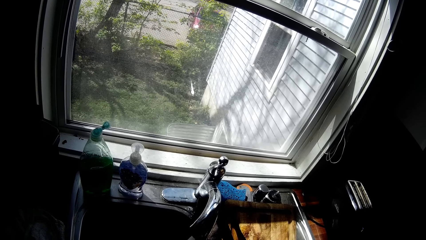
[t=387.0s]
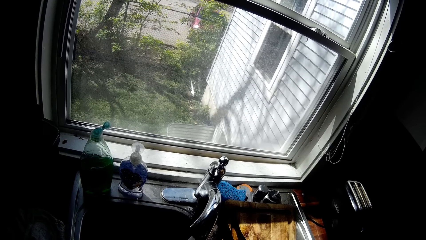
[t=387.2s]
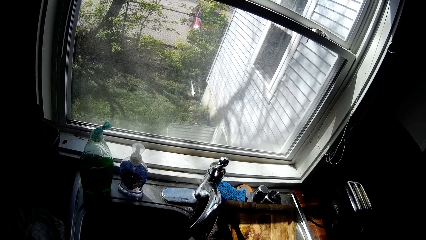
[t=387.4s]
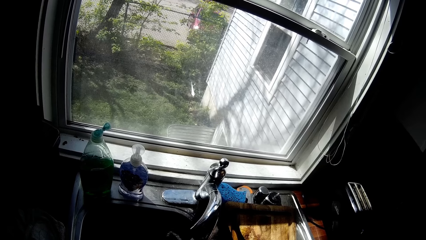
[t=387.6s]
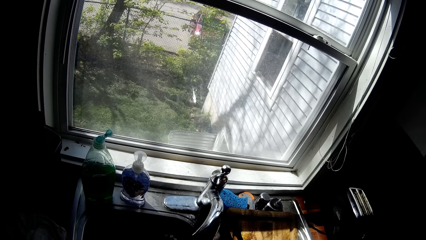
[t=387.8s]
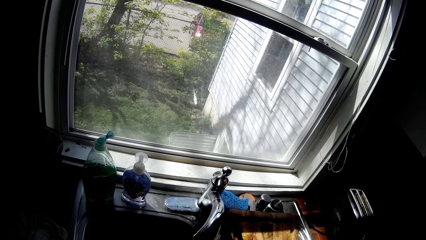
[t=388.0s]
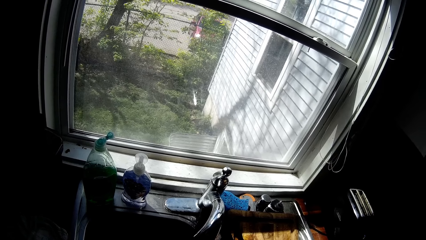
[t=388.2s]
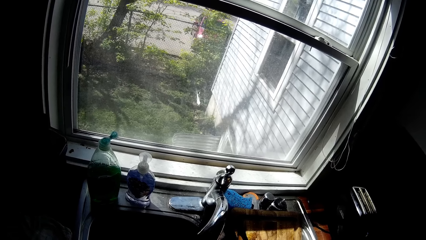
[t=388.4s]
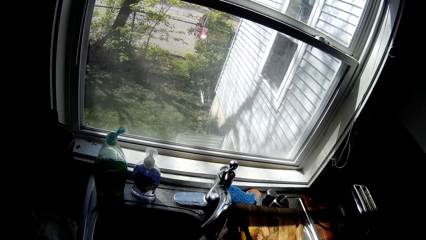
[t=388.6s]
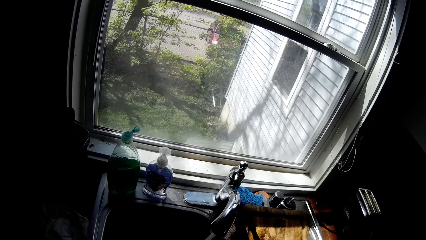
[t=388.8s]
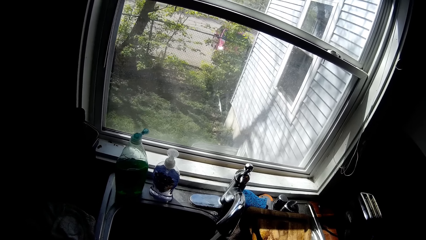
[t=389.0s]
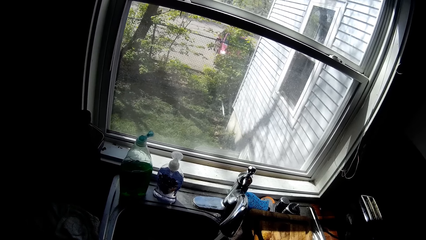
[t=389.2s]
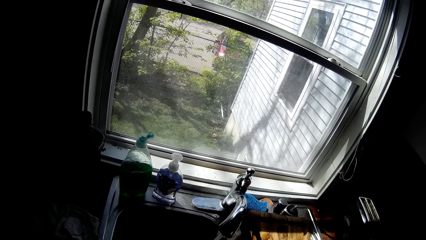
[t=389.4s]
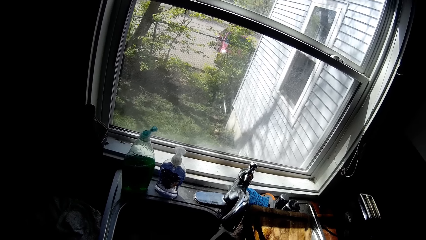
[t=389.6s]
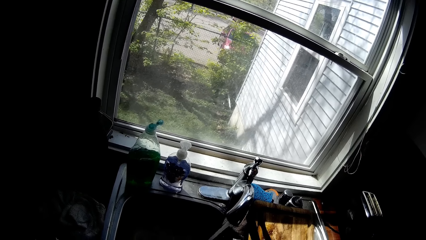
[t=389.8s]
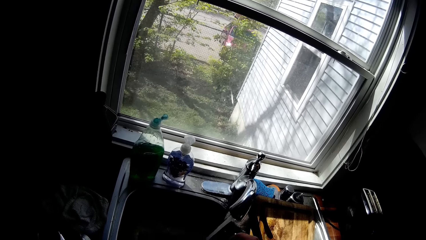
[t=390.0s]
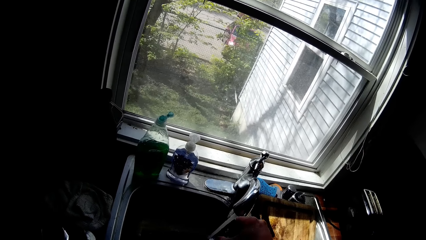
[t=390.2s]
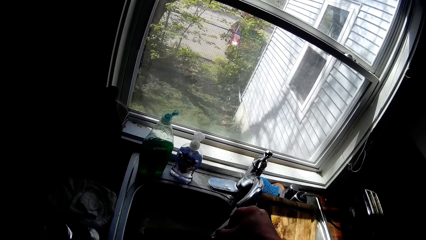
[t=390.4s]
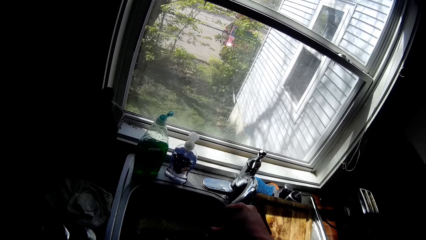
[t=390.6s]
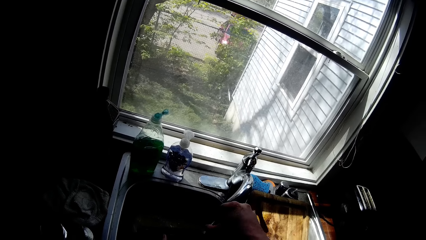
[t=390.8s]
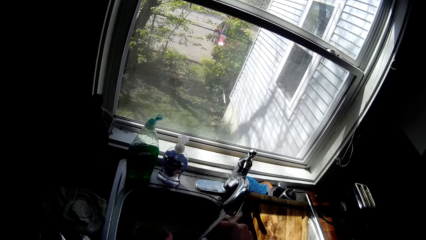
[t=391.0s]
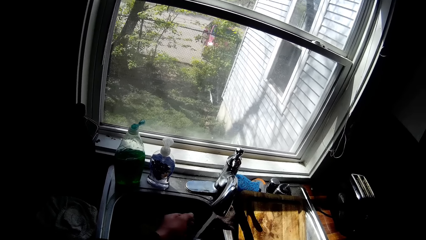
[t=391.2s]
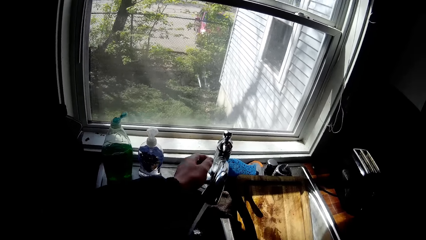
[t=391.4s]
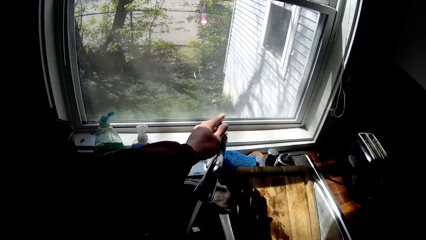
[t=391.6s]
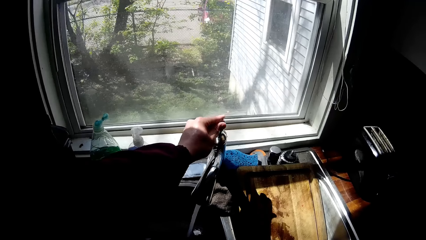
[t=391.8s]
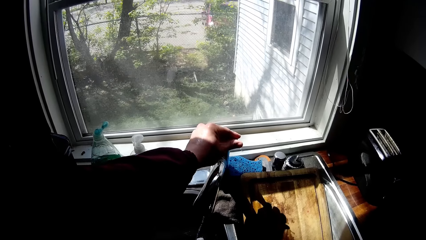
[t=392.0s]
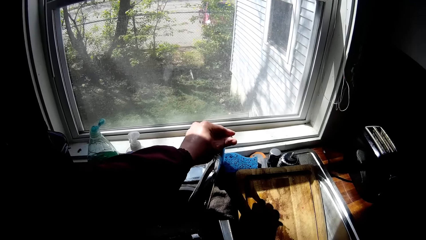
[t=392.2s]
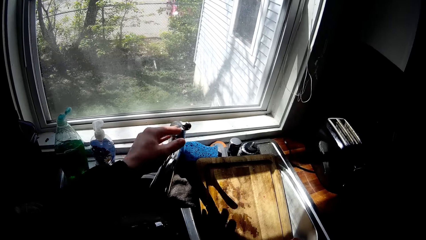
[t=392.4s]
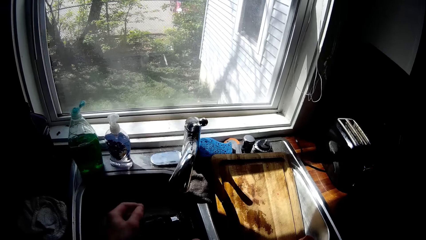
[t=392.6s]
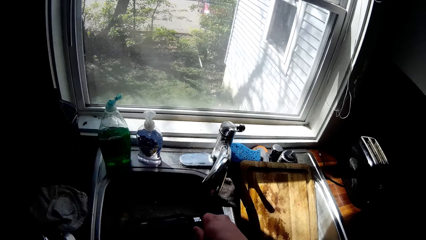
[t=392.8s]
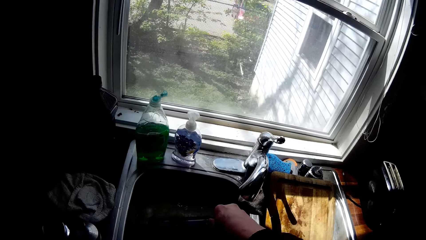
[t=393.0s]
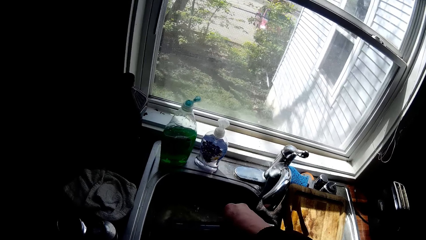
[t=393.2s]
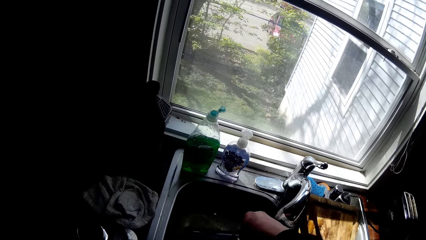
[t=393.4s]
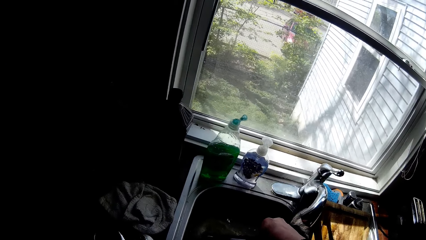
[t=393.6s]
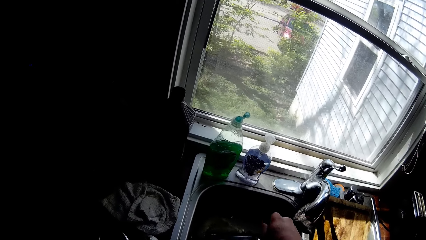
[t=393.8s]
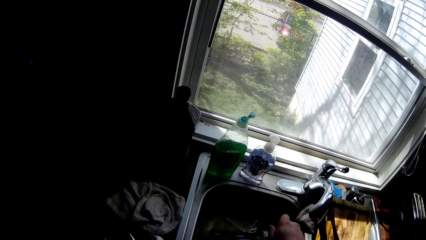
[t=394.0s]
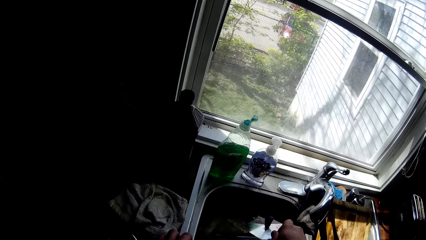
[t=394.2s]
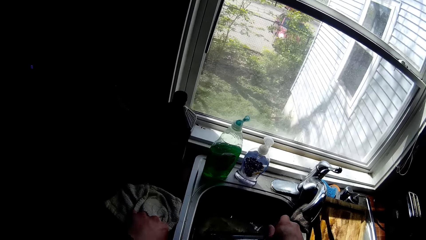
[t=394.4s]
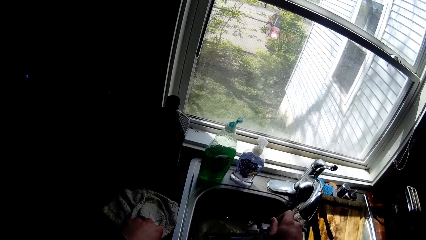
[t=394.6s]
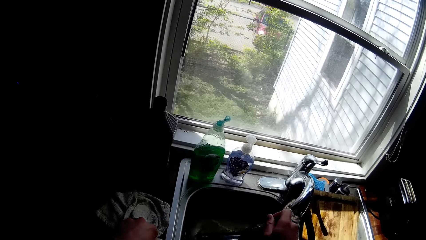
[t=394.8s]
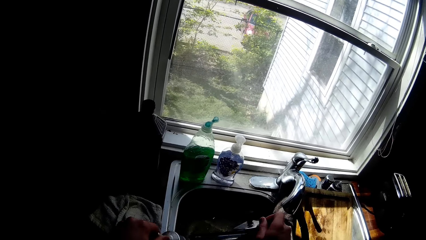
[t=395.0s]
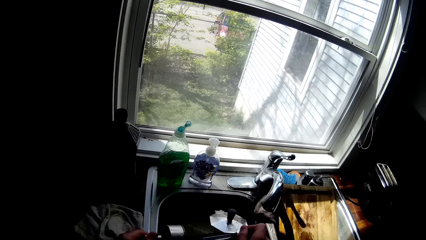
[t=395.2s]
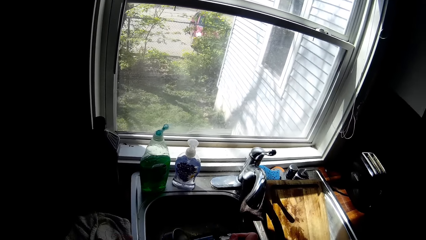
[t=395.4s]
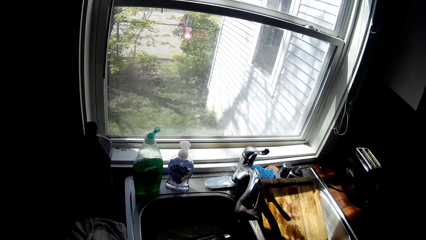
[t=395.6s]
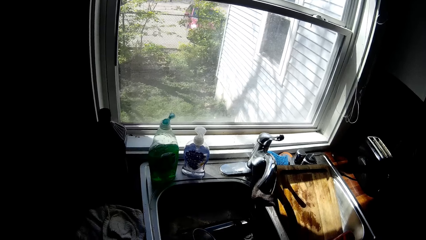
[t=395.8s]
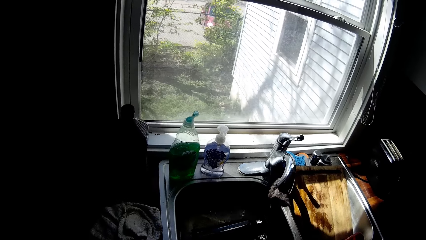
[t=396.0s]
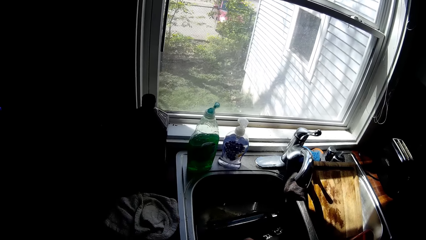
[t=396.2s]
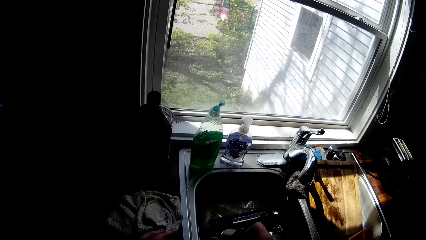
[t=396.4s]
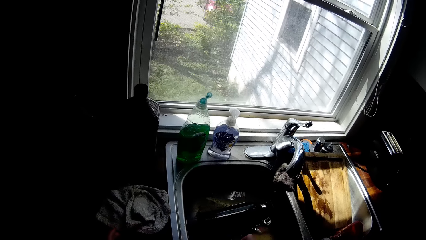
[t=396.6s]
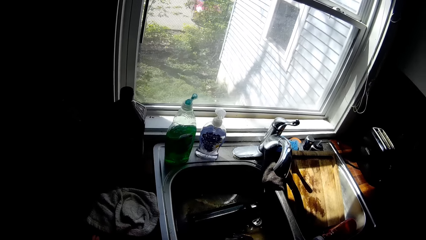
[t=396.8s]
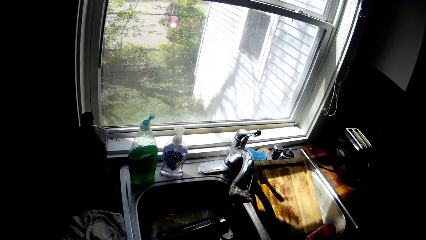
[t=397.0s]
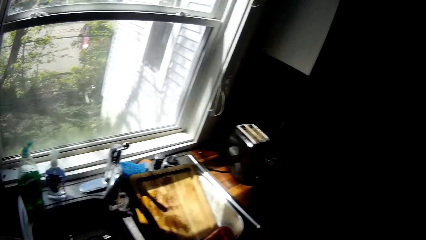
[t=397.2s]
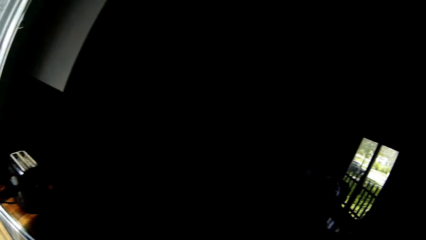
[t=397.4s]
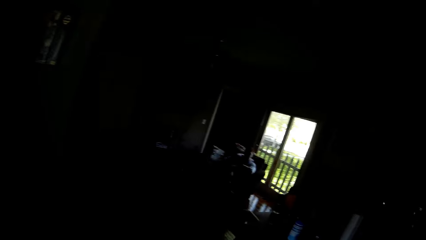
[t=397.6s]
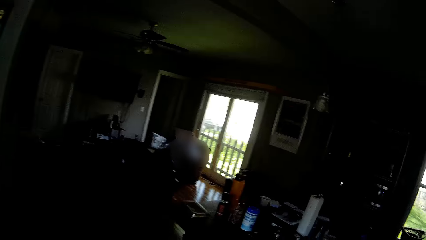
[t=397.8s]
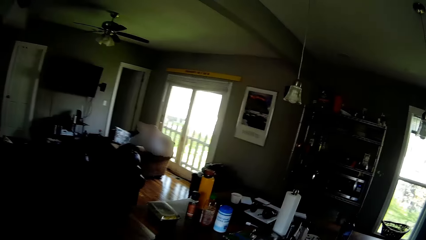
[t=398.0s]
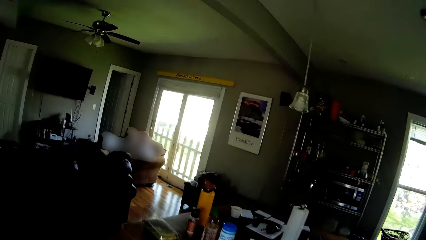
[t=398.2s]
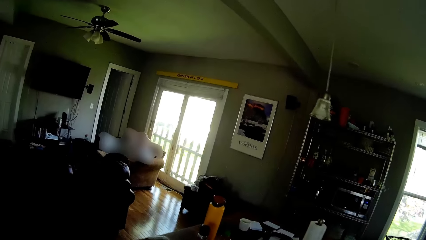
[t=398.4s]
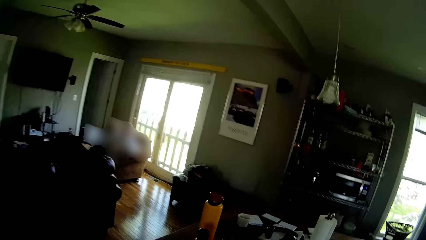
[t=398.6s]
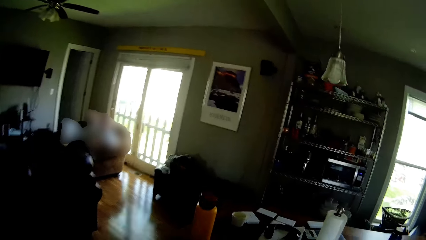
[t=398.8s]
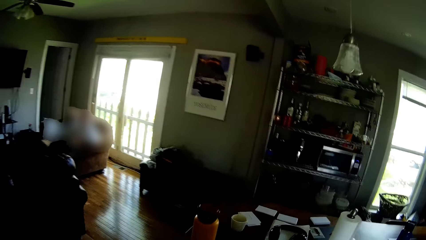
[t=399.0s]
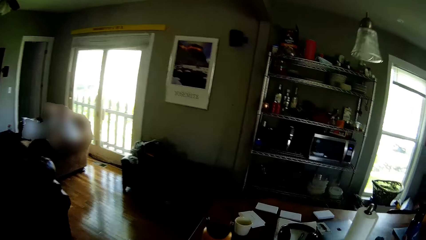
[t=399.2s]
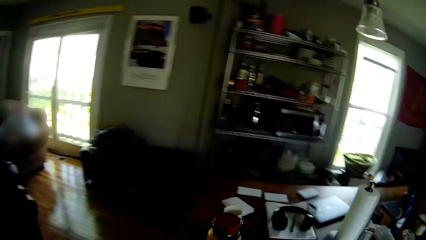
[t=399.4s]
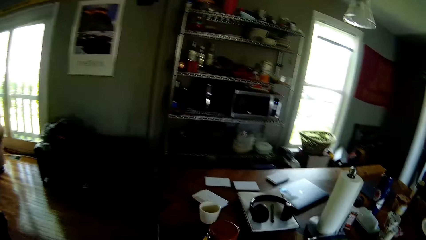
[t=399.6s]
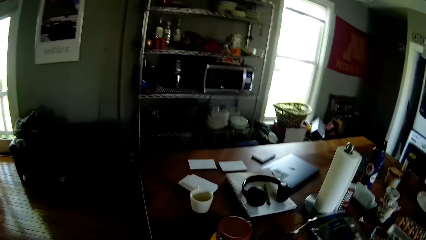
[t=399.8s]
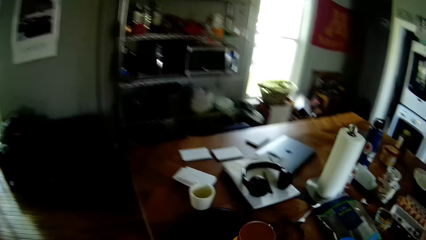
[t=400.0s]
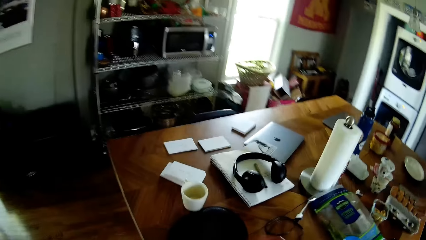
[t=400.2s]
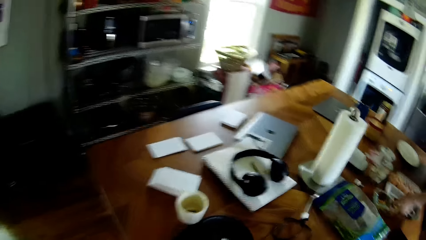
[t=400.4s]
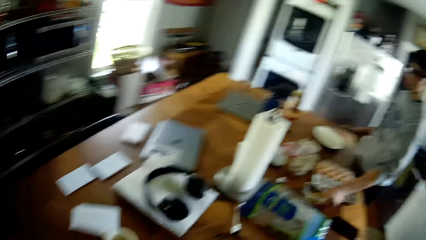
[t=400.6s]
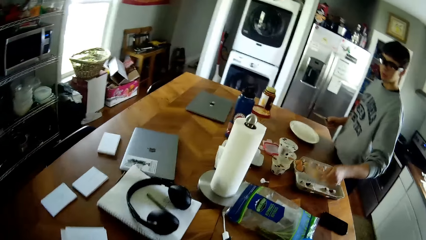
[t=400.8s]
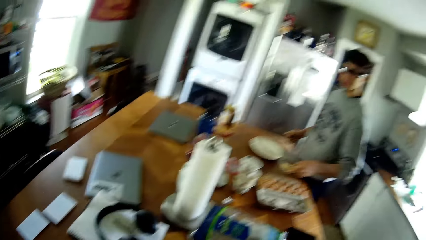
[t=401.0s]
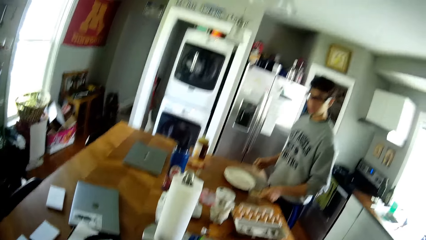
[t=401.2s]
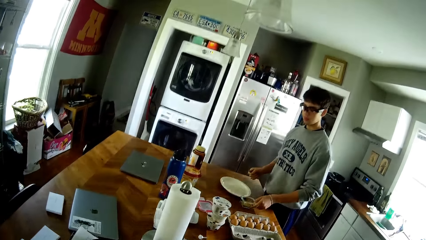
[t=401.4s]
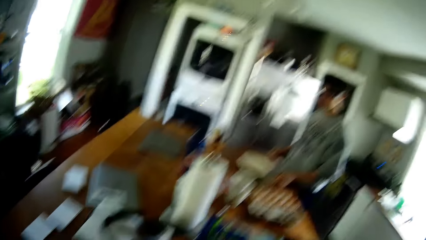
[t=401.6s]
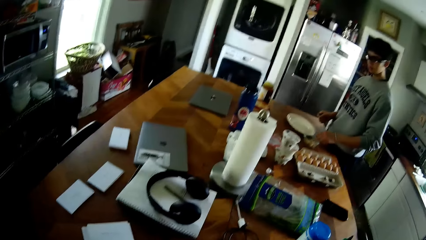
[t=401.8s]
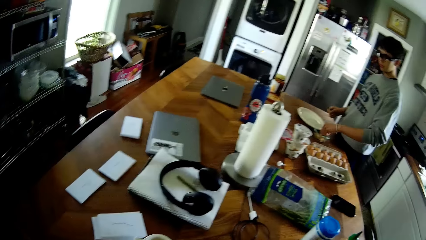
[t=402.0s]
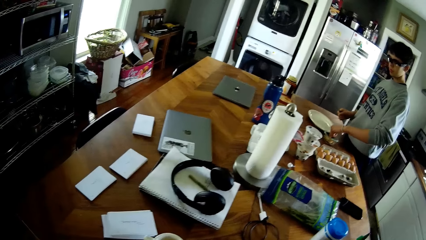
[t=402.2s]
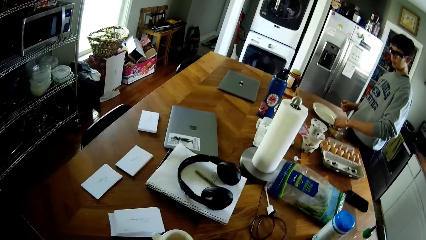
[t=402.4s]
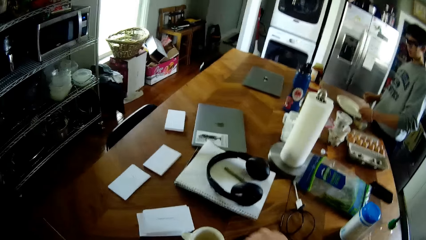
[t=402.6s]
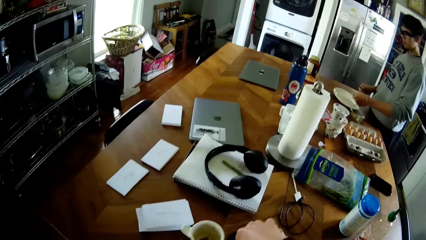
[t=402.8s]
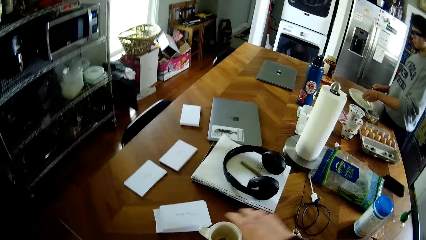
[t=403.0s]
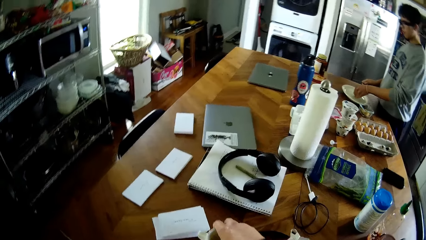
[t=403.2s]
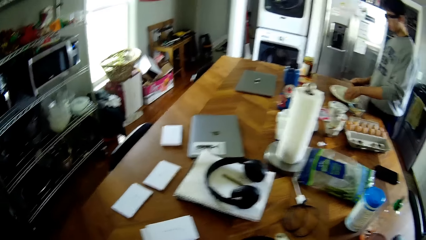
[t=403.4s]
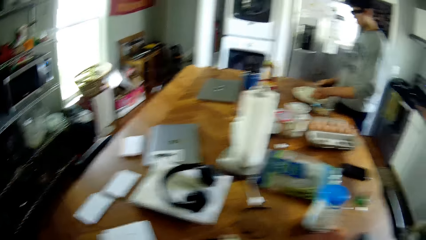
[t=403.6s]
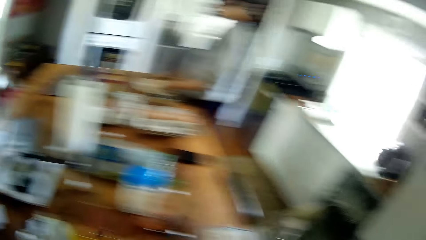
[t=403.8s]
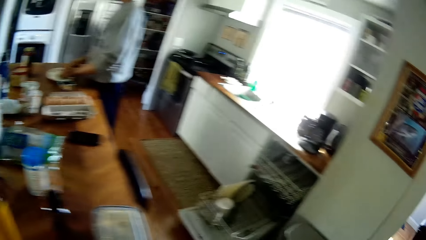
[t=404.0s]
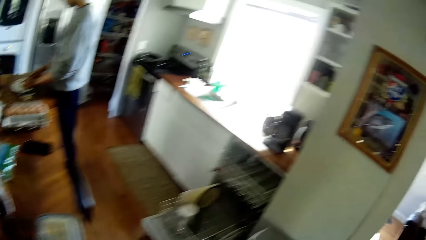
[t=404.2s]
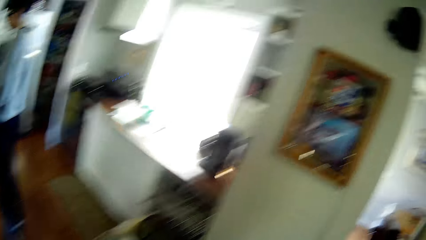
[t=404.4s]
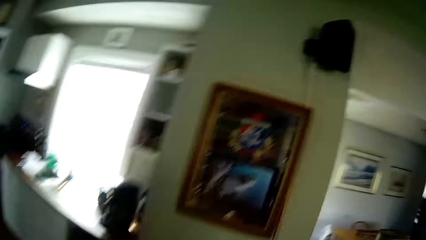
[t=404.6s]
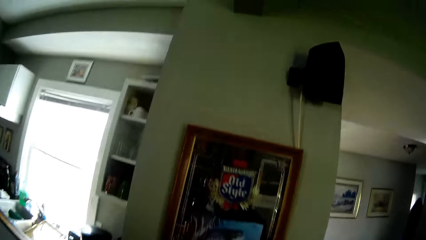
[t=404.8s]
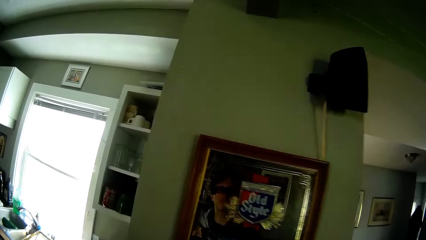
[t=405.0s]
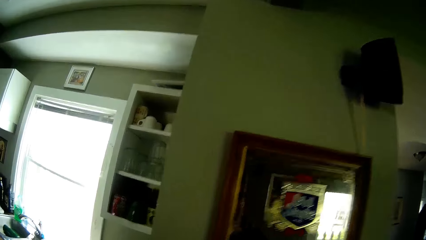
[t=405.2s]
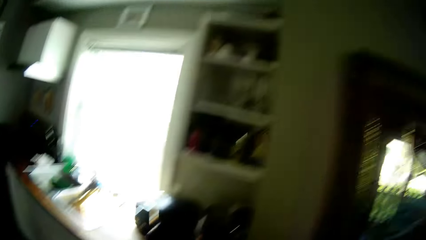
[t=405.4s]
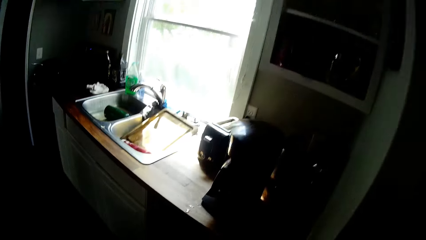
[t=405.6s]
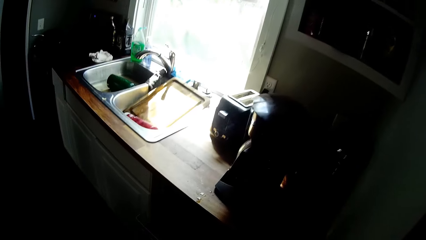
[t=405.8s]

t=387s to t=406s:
The camera wearer touches the cup with his right hand. He closes the tap with his left hand. He picks up a lid in the sink with his right hand. He hits the sink with the lid with his right hand. He shakes the coffee maker. He walks in the house. The man picks up a bowl on the table with his left hand and drops the bowl in his left hand on the table. The man picks up a garlic in the bowl with his left hand and drops the garlic on a plate with his left hand. The camera wearer walks in the house.
